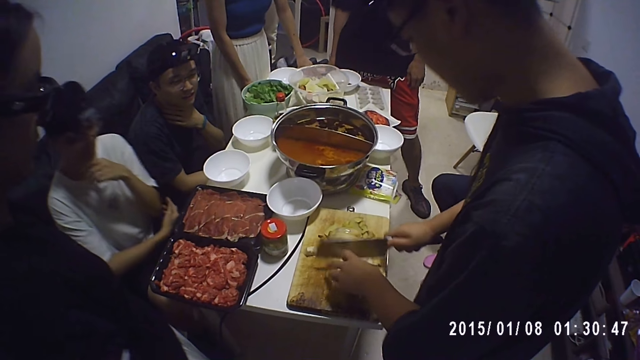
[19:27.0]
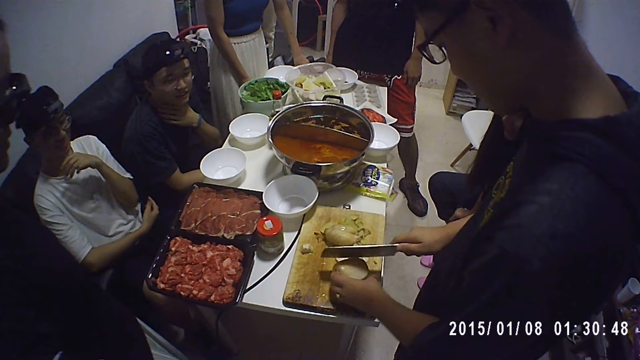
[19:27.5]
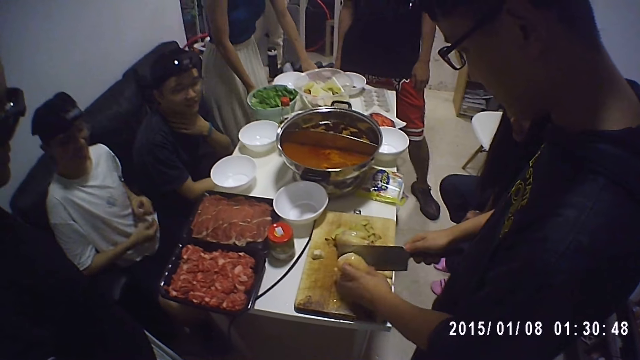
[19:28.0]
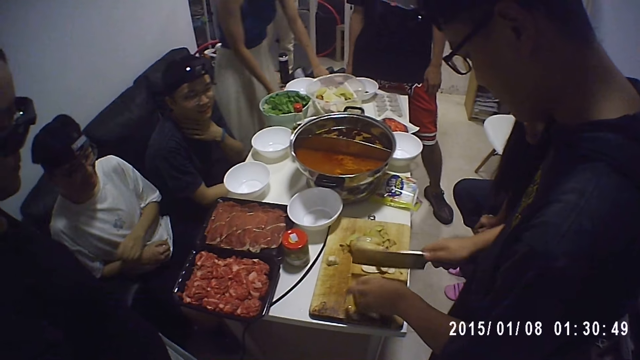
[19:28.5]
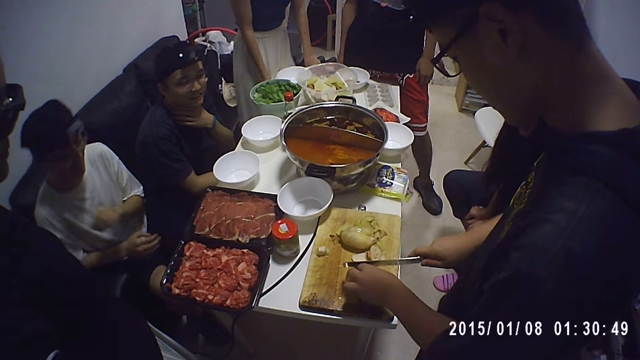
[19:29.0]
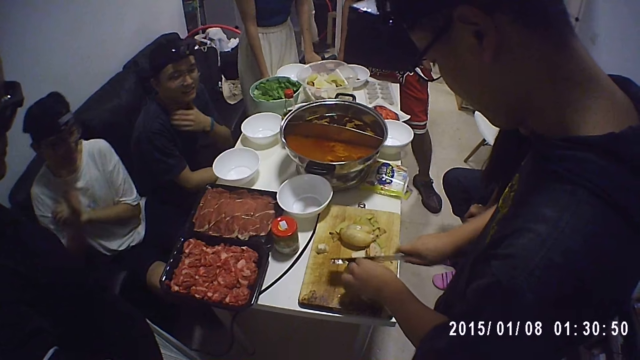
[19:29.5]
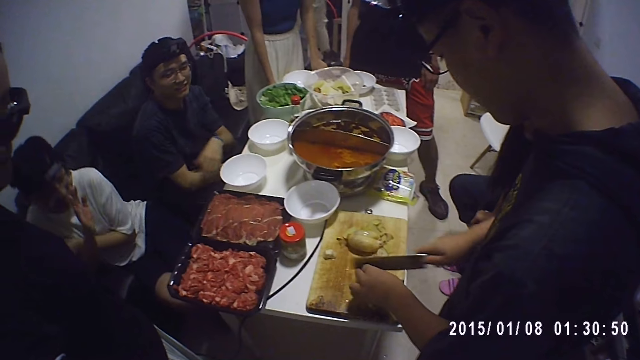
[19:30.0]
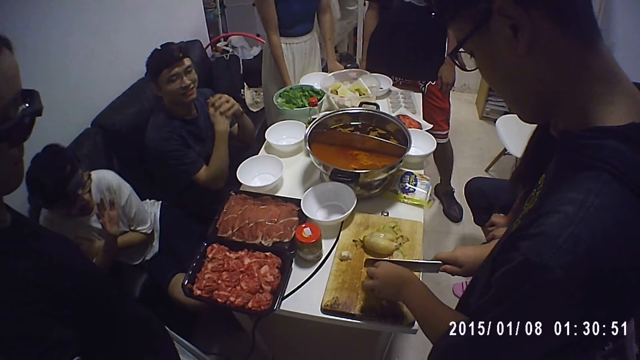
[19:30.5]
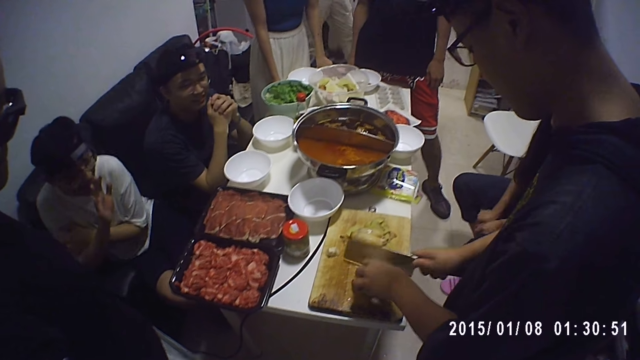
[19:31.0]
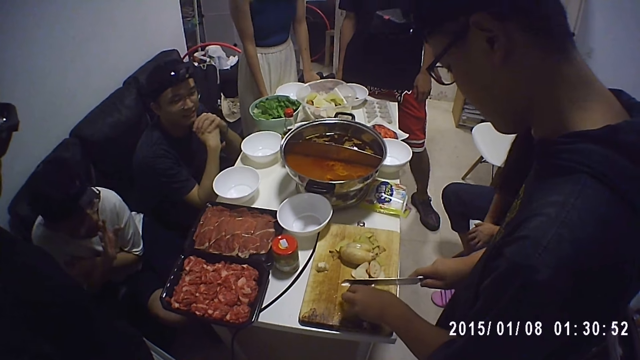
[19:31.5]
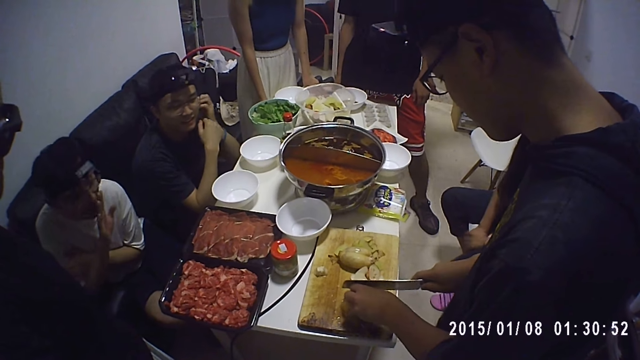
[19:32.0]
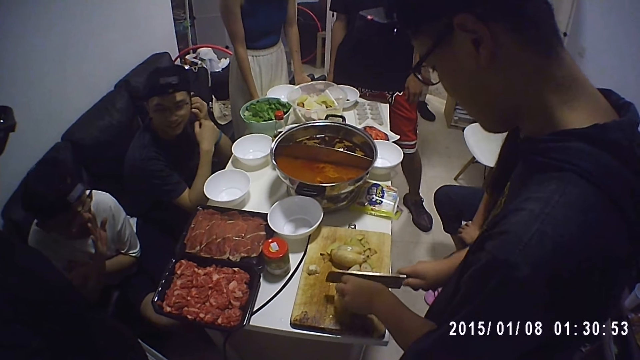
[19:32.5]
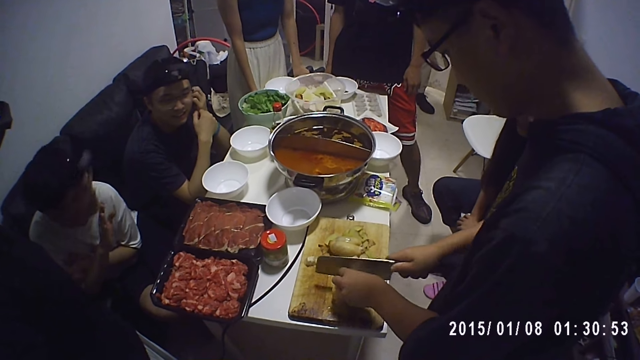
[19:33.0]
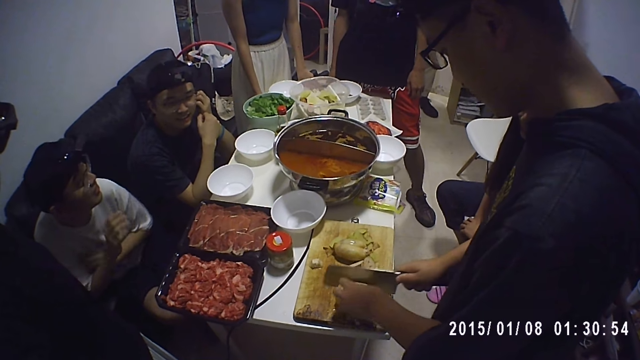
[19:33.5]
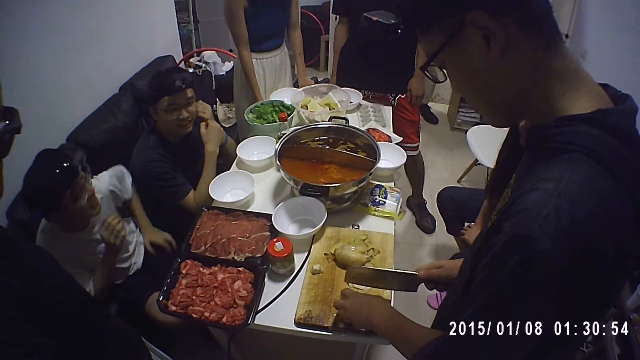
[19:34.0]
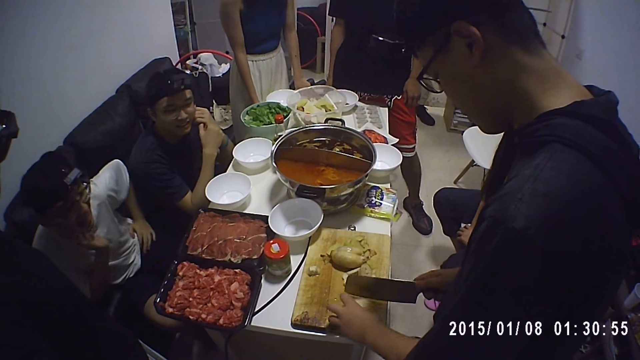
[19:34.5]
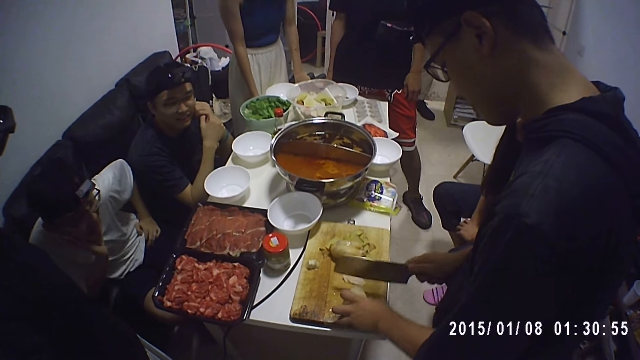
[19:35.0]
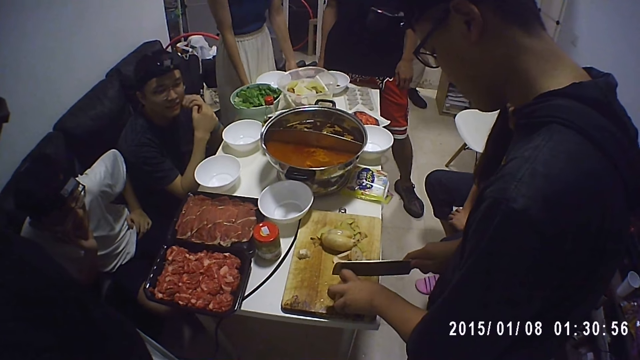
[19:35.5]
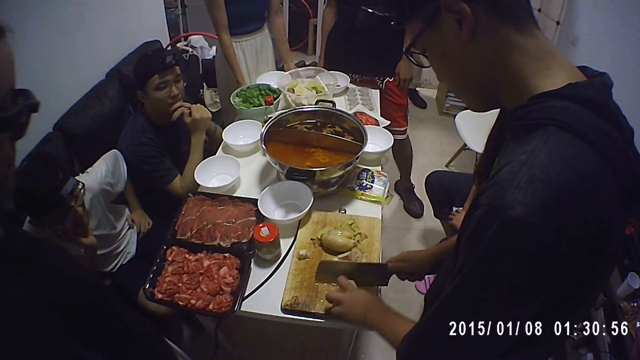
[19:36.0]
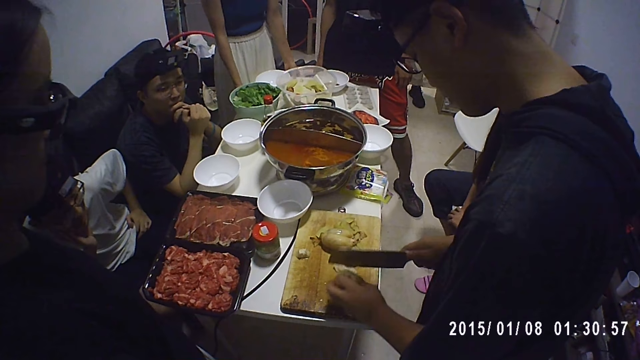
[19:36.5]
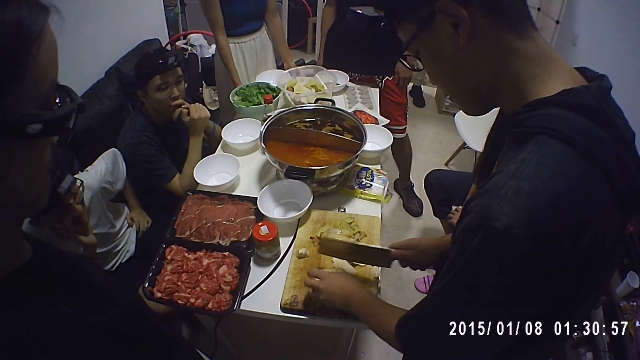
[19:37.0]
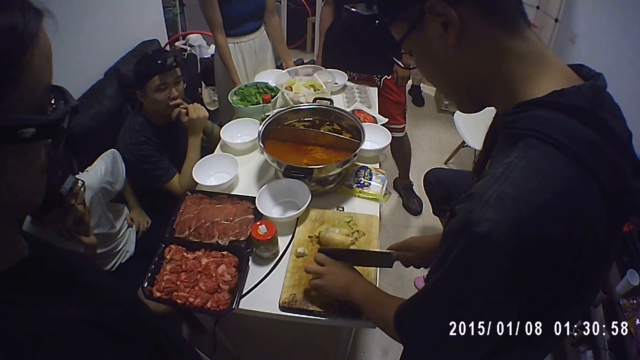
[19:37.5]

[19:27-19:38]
A man moves back. Another man chops potatoes. The first man moves the chair. The other man chops the potatoes. The first man moves both hands. The other man chops the potatoes. A third man lifts both hands. The third man converses with the first man. The other man chops the potatoes. The first man moves the right hand. The other man chops the potatoes.

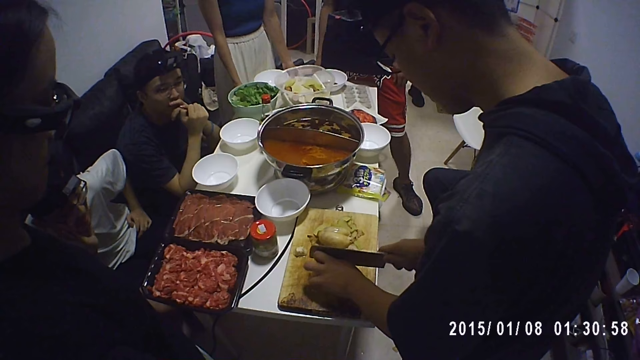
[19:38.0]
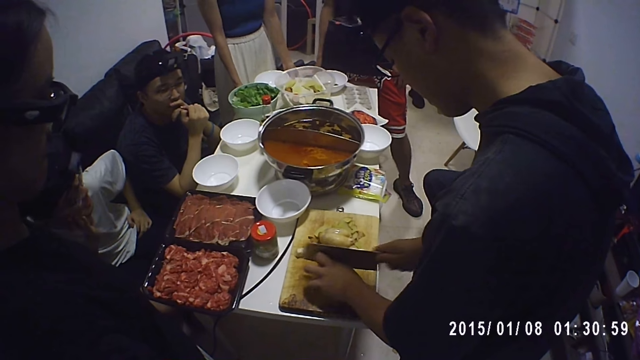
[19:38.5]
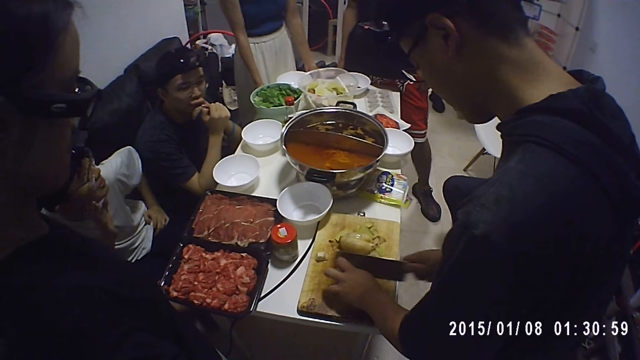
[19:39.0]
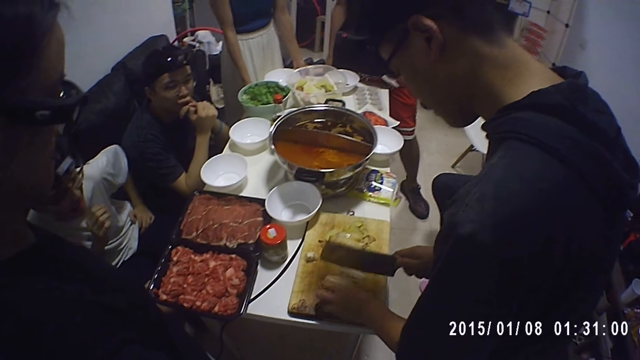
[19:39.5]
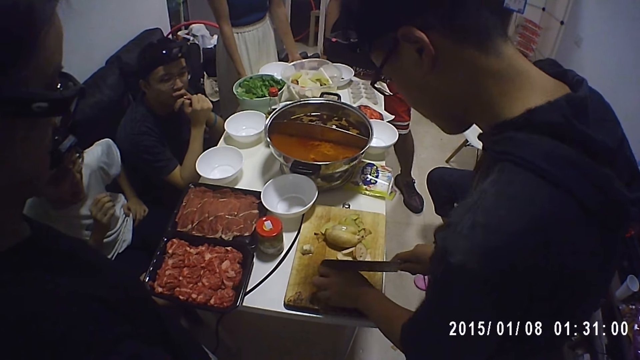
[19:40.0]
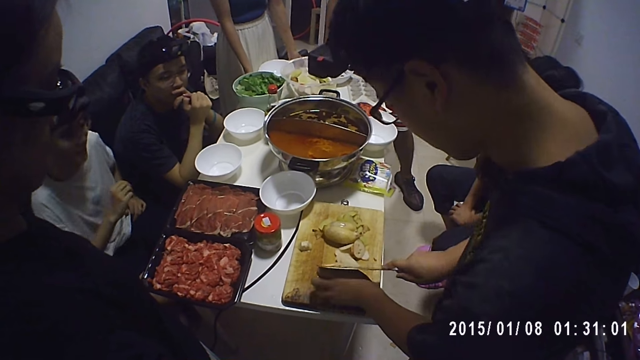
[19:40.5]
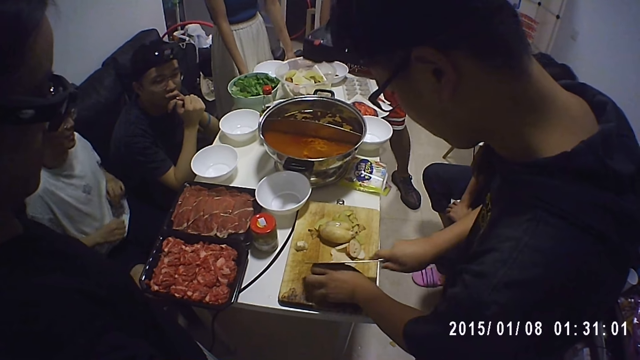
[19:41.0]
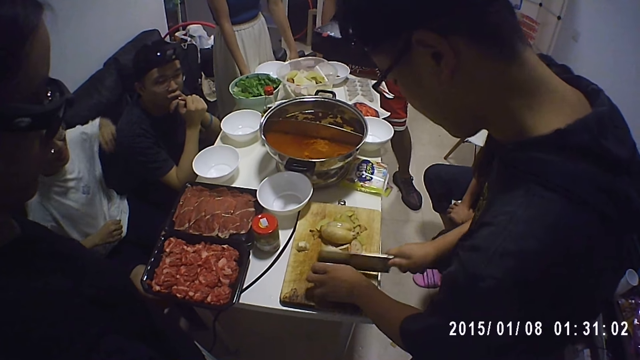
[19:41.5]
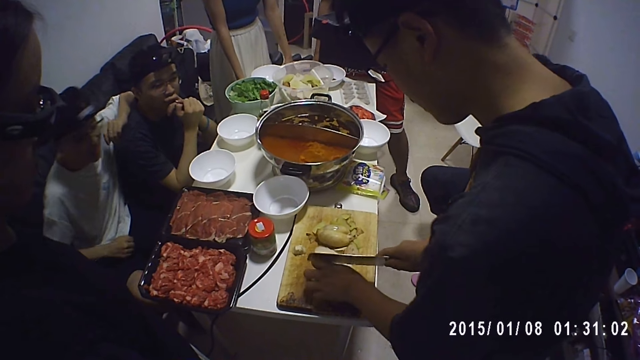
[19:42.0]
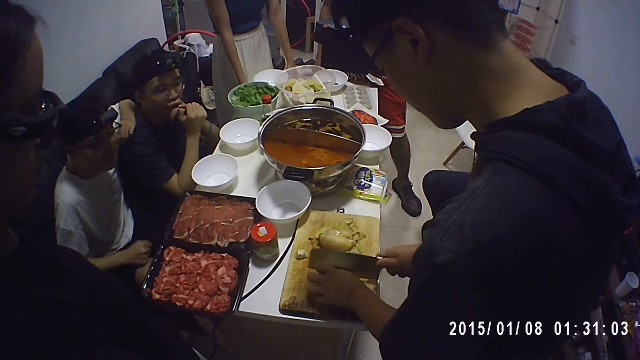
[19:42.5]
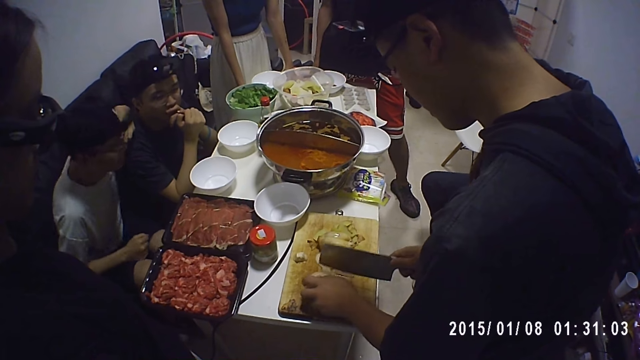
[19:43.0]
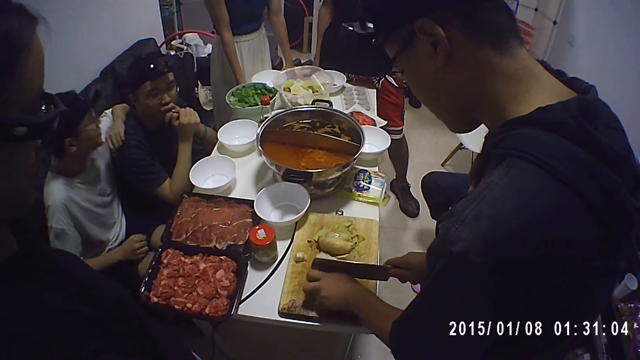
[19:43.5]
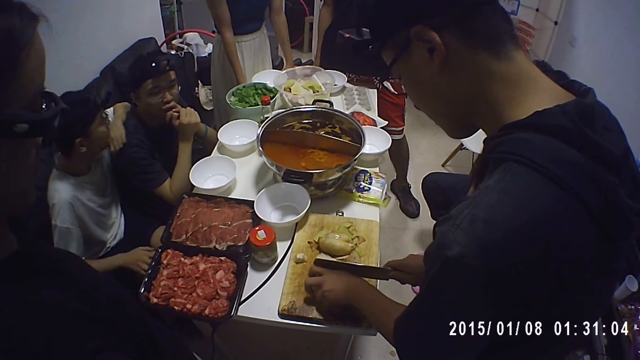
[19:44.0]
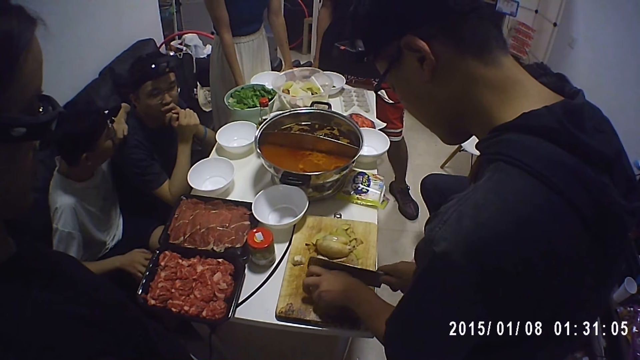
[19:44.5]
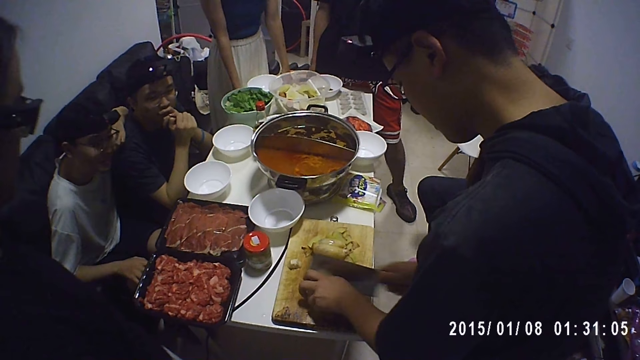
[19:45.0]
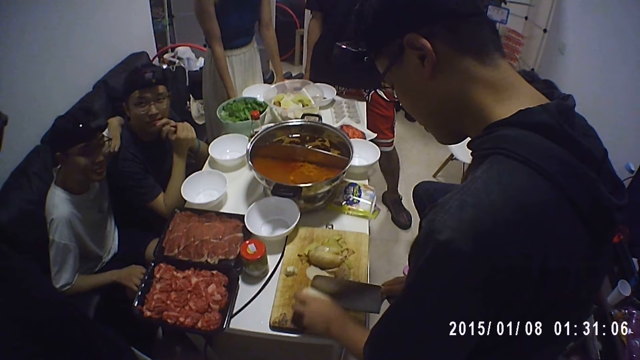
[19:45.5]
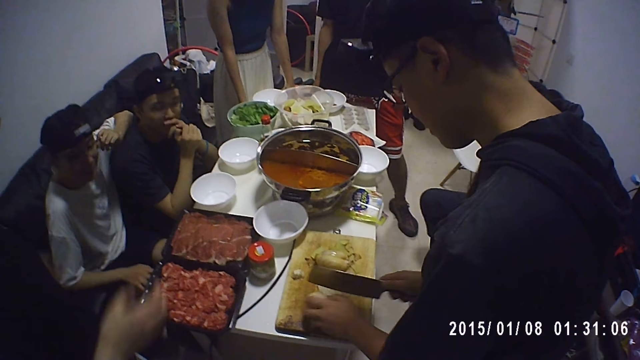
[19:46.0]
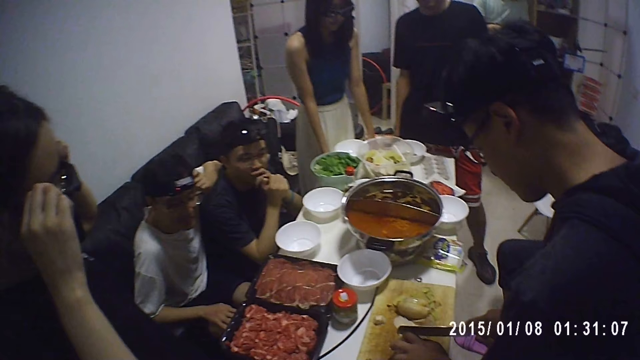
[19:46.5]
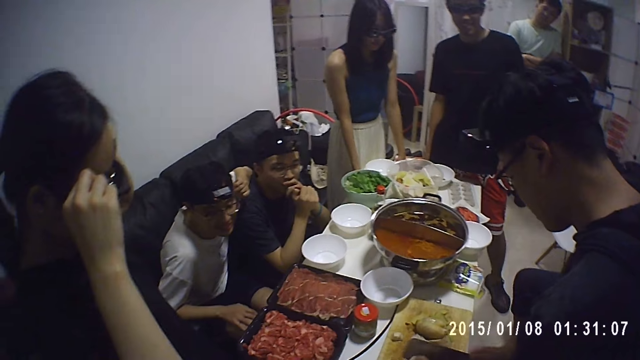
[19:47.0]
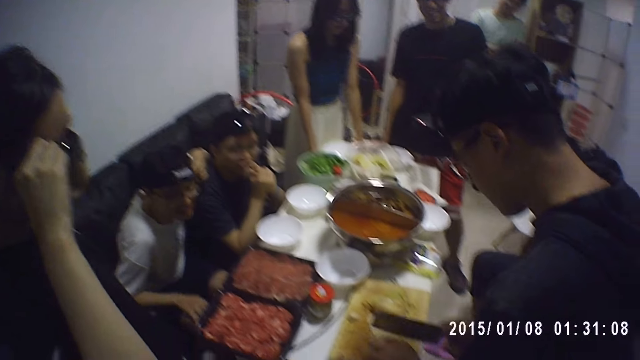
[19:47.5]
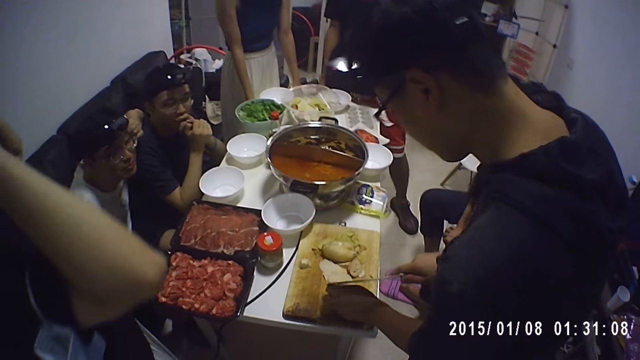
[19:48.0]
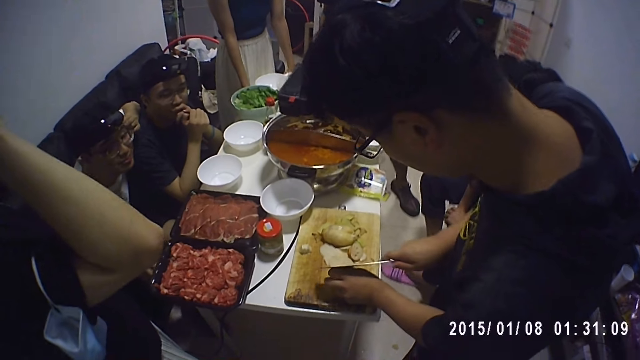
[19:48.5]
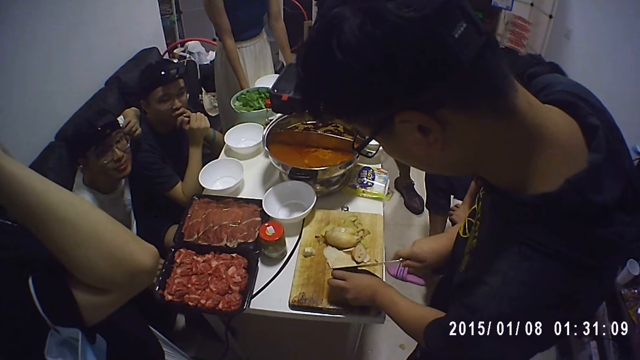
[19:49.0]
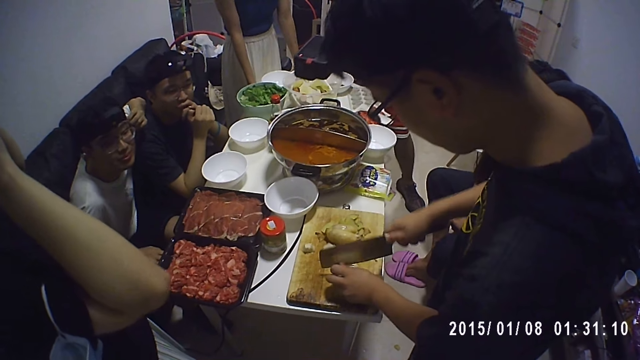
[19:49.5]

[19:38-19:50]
A man lets go of his cheeks. Another man chops potatoes. The first man moves on the chair. The other man chops the potatoes. The first man places his hand on a third man. The other man chops the potatoes. The first man looks around. The other man chops the potatoes. A woman holds the sunglasses. The other man chops the potatoes.
